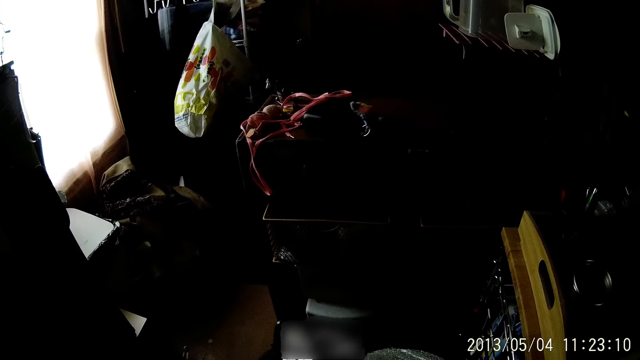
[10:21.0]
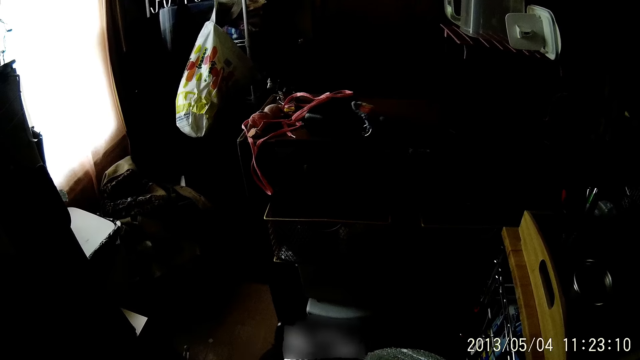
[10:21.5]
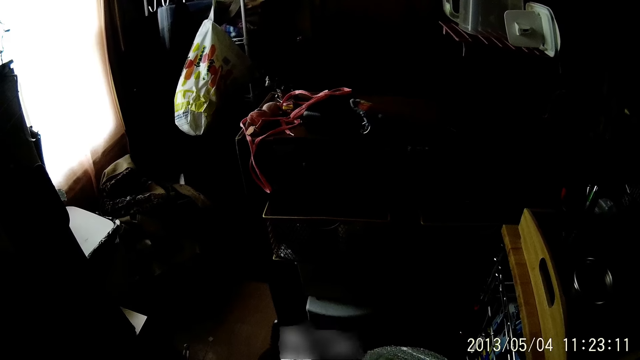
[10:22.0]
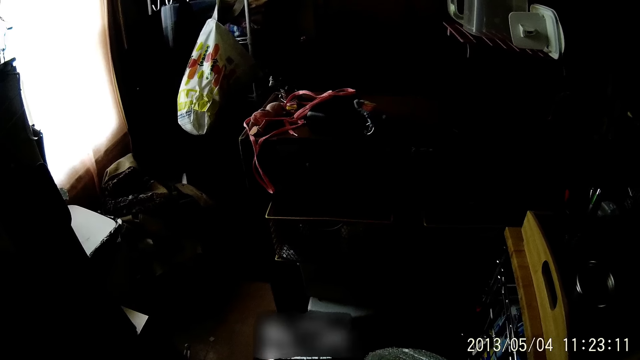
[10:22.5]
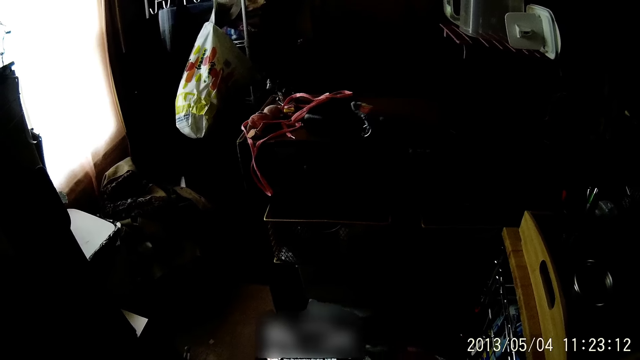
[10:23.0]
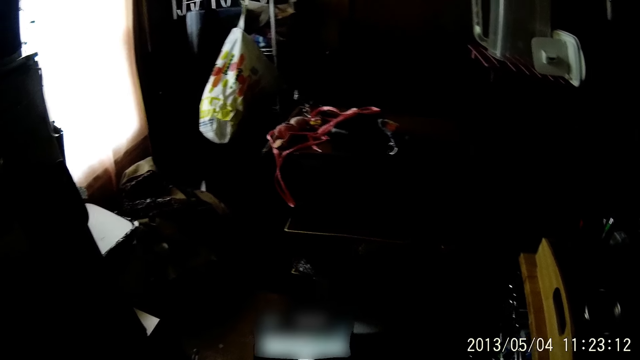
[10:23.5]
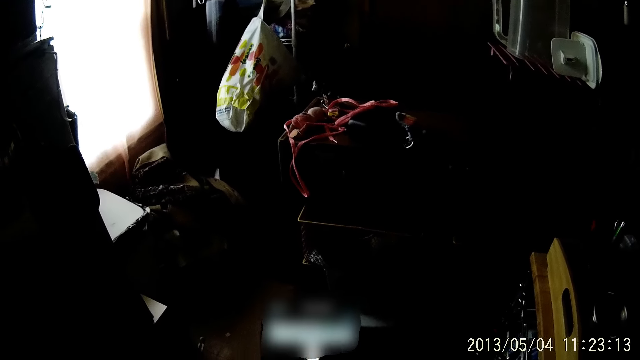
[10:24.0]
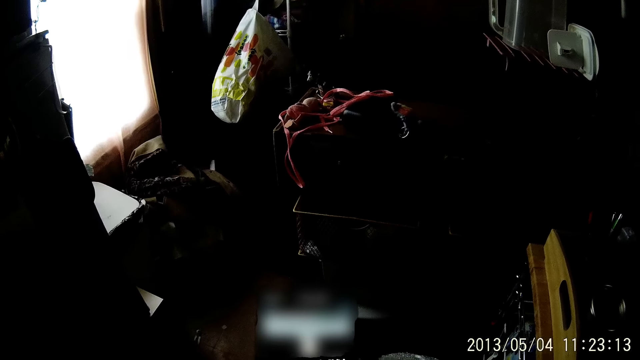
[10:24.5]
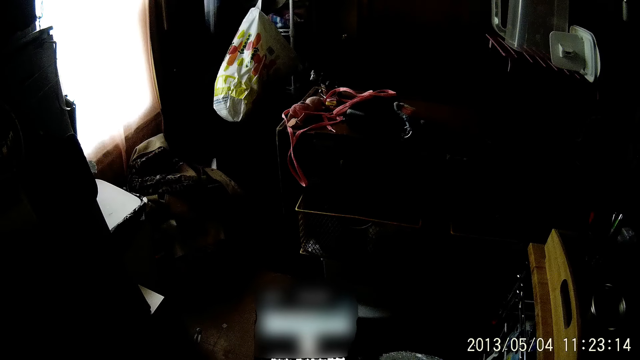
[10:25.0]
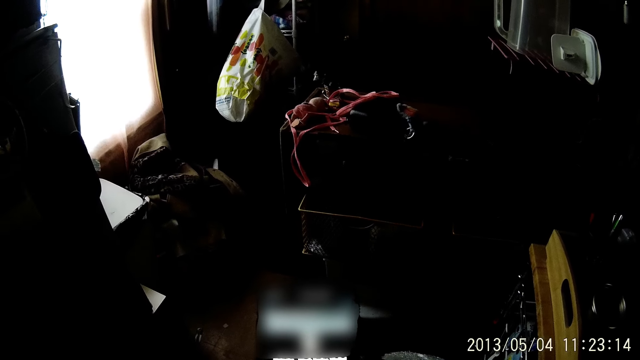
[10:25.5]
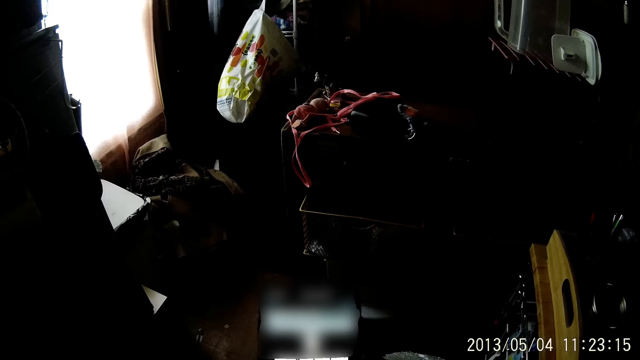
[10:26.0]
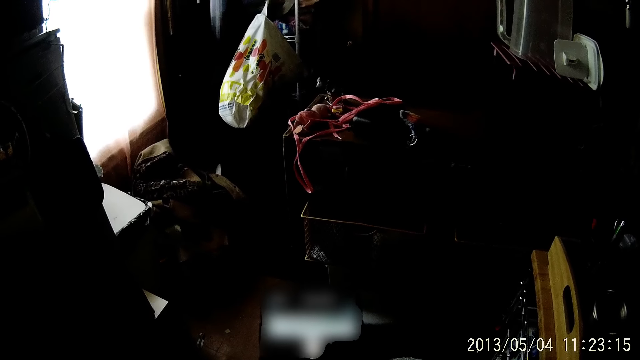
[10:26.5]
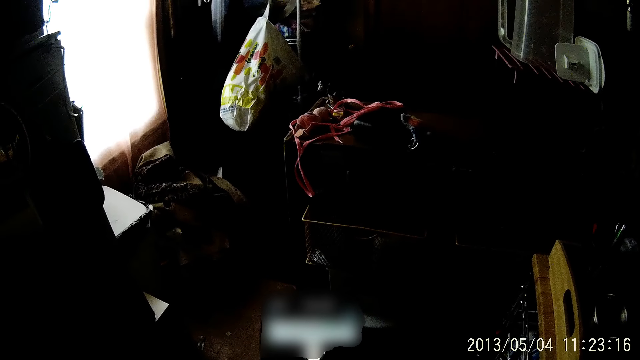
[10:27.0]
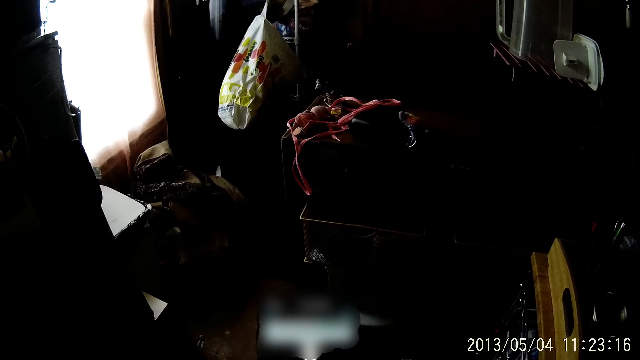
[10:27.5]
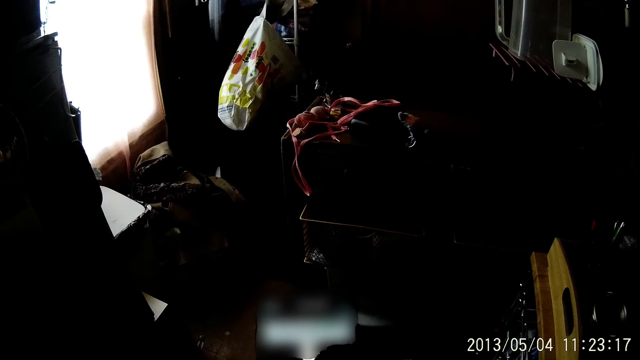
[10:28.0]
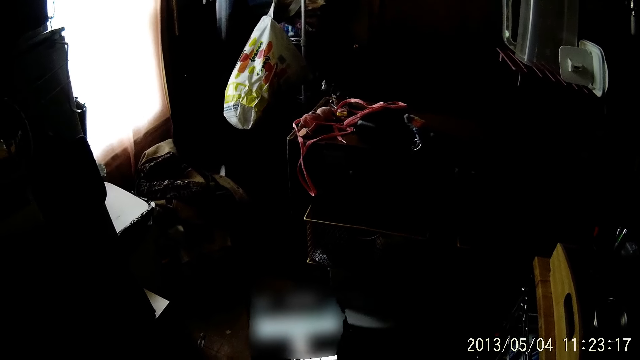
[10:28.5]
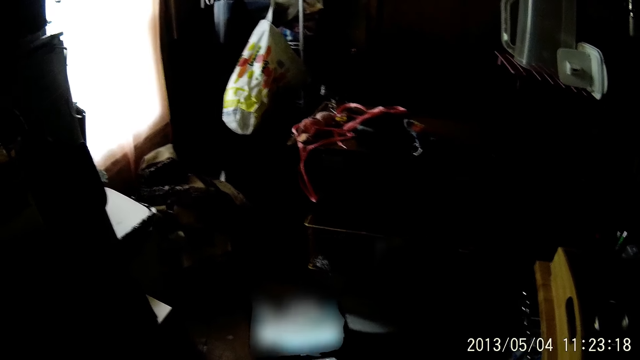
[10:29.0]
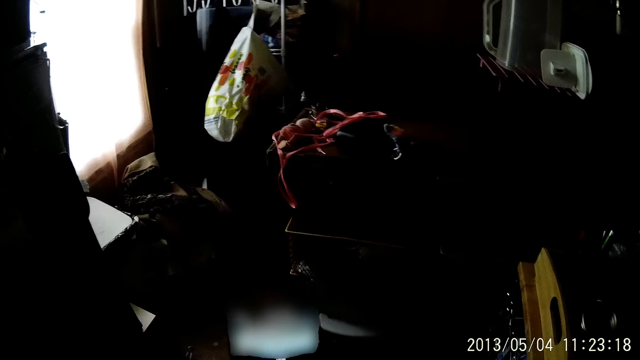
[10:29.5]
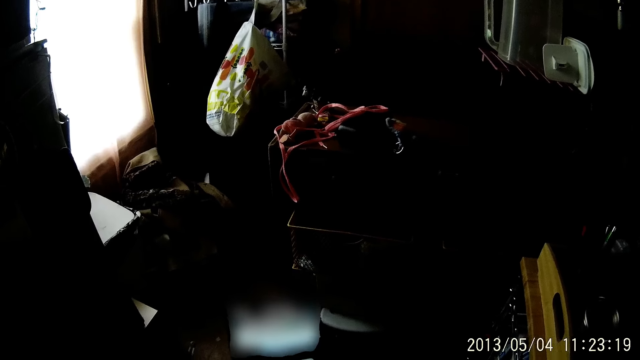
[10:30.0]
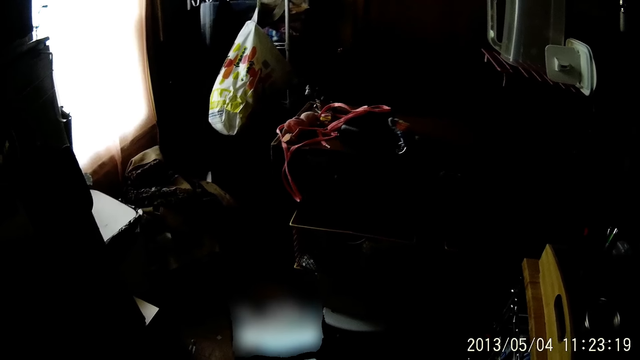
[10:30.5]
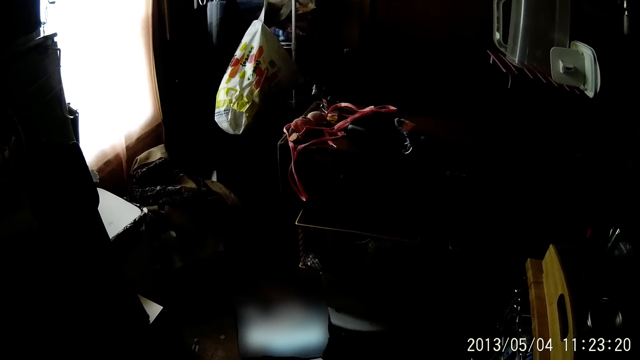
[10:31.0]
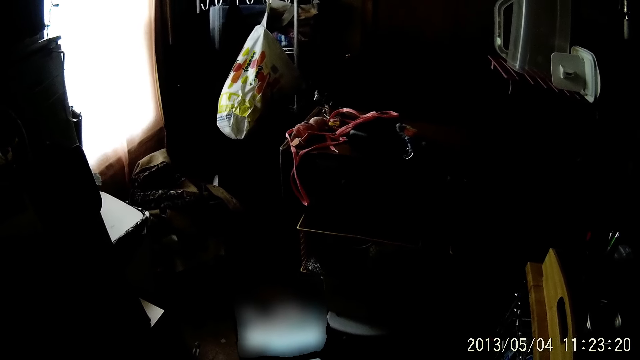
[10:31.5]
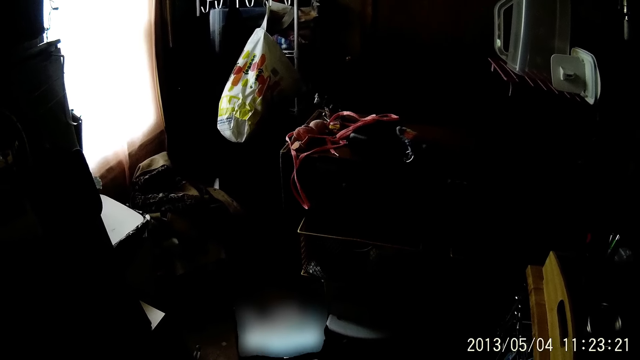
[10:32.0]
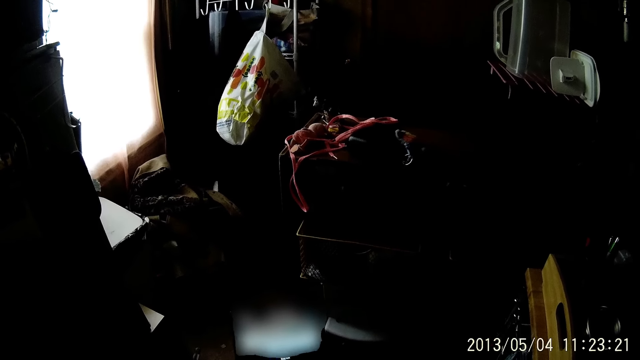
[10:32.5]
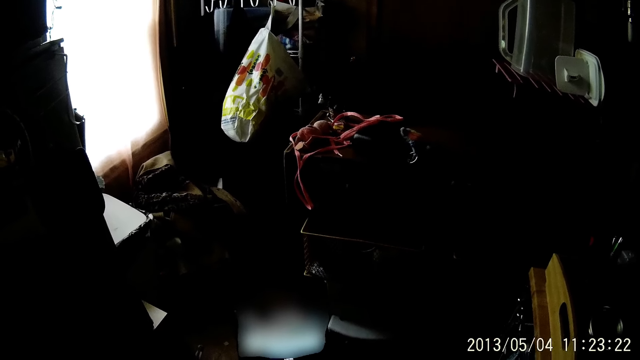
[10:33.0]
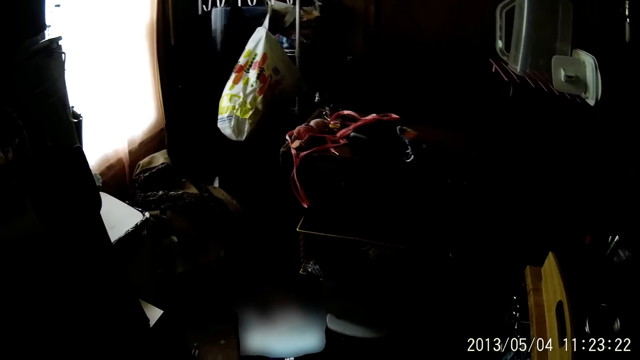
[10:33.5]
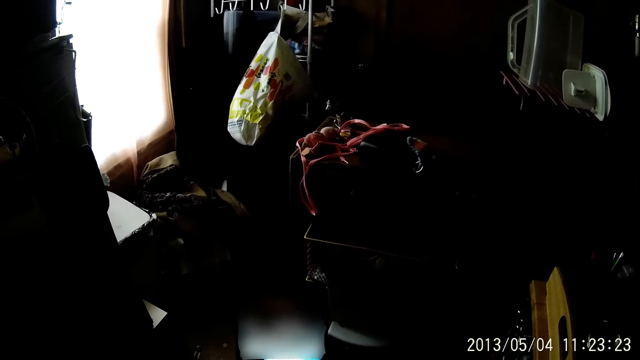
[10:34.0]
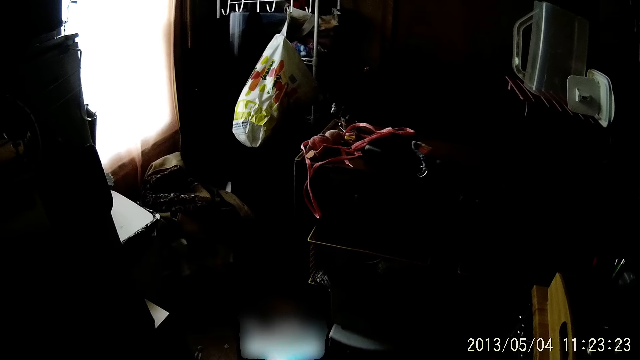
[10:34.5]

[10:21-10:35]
The camera wearer looks at the phone. They dial the phone. They look at the phone.

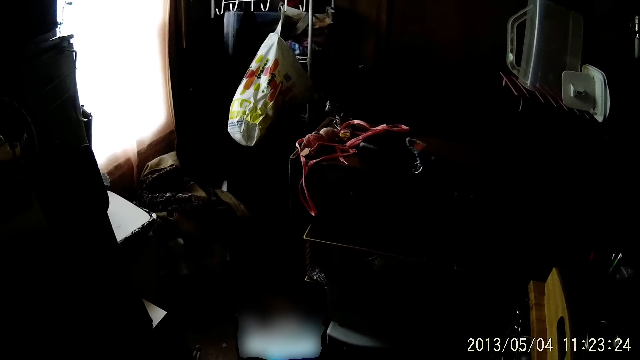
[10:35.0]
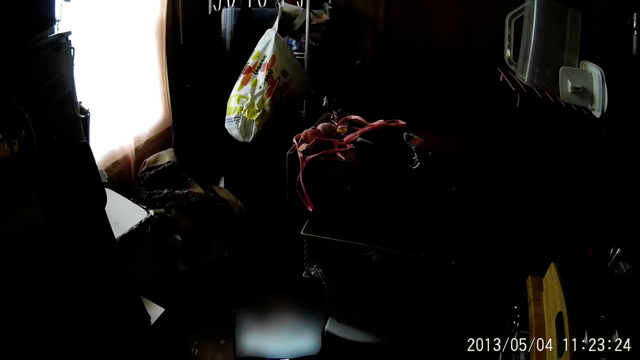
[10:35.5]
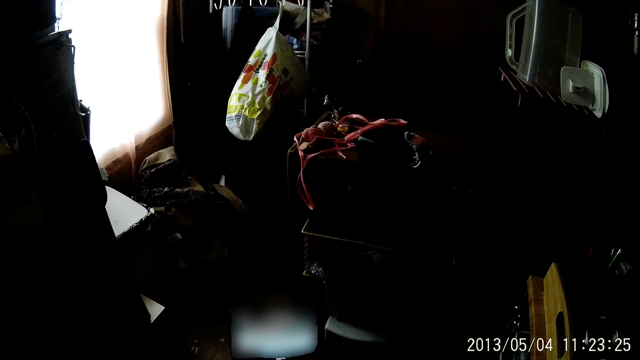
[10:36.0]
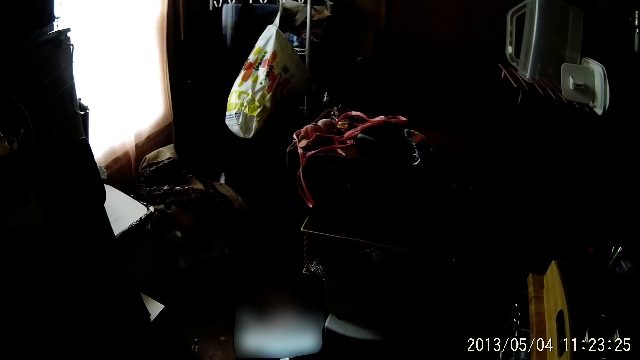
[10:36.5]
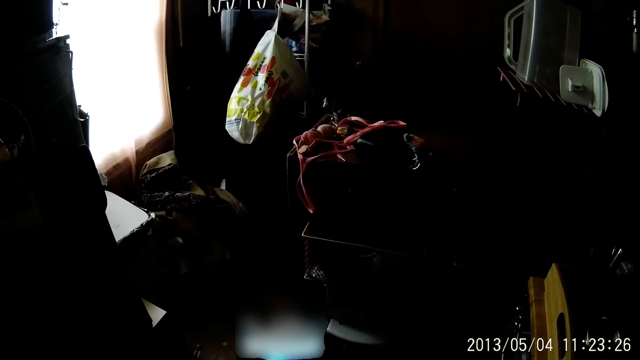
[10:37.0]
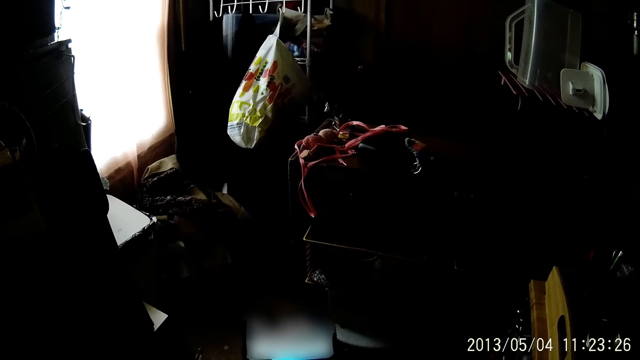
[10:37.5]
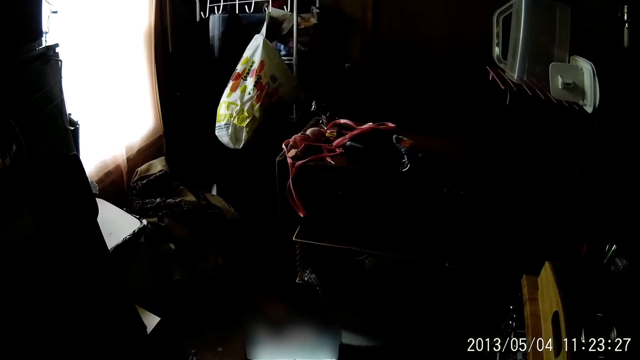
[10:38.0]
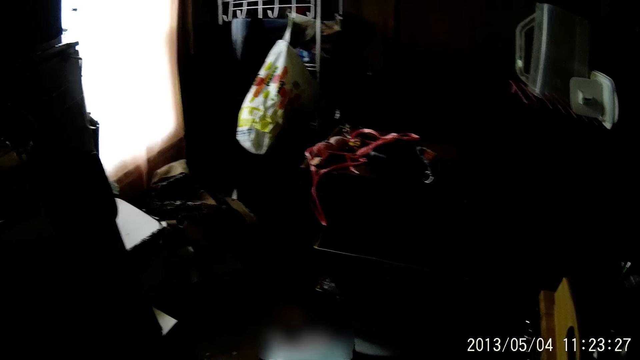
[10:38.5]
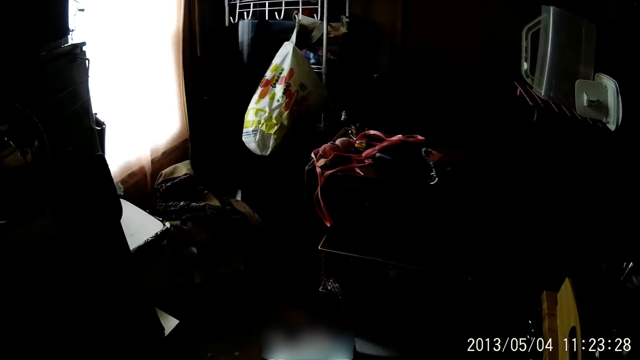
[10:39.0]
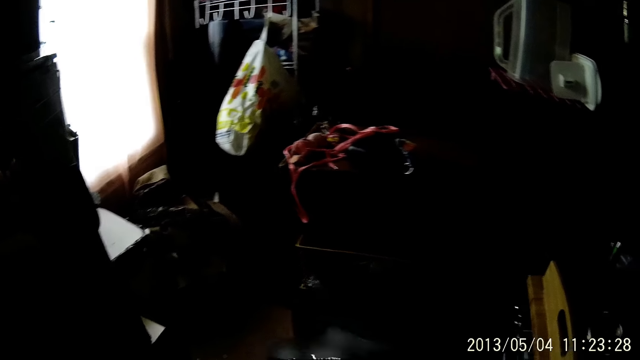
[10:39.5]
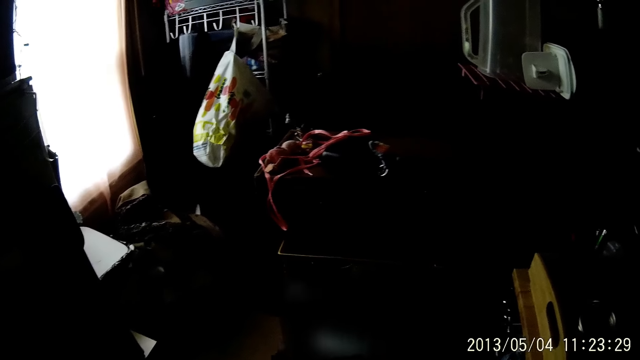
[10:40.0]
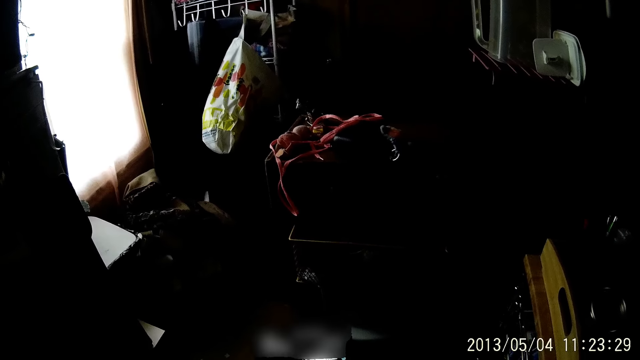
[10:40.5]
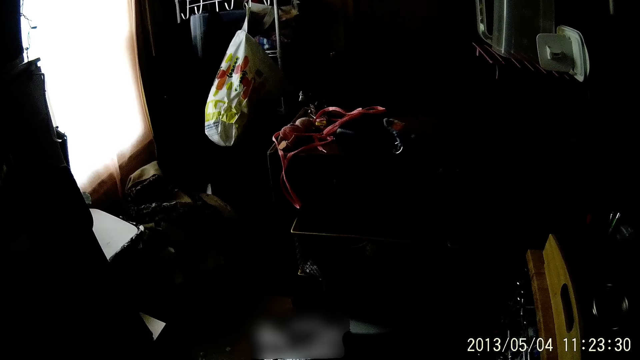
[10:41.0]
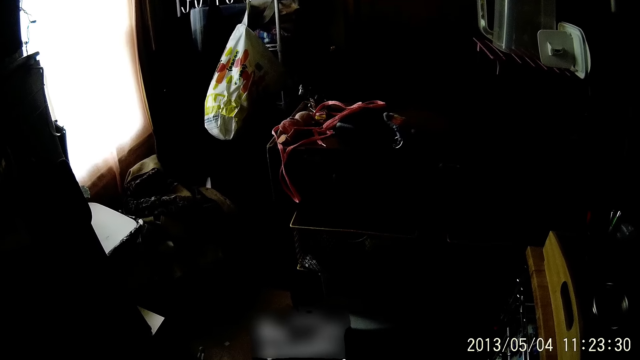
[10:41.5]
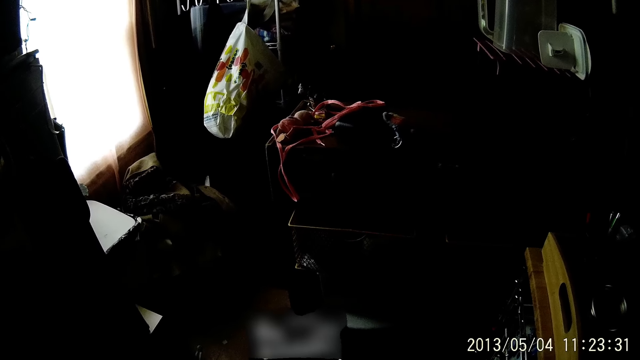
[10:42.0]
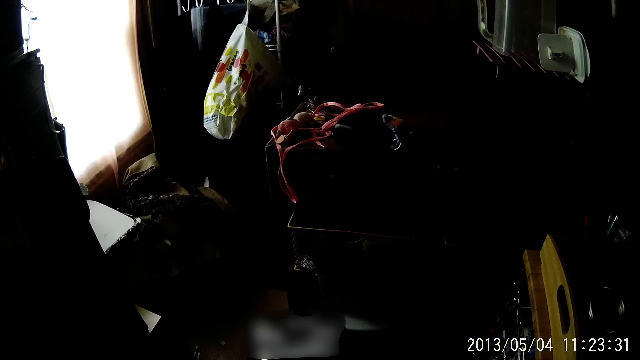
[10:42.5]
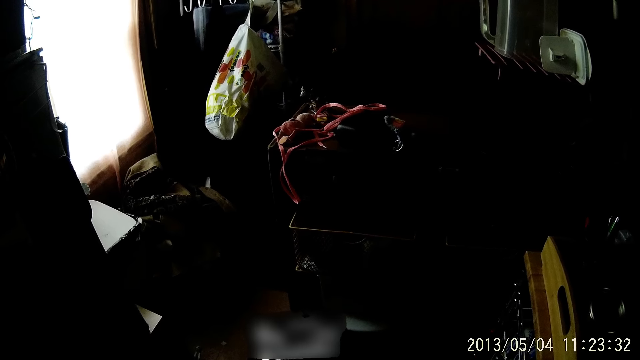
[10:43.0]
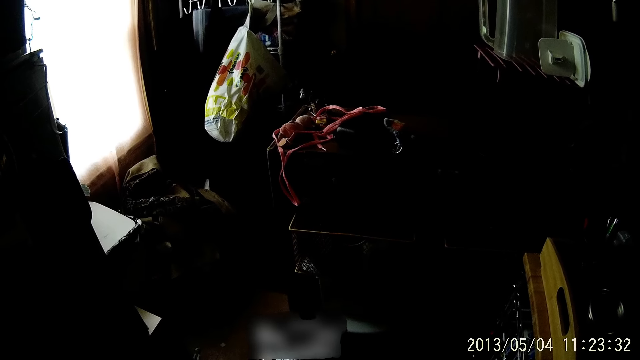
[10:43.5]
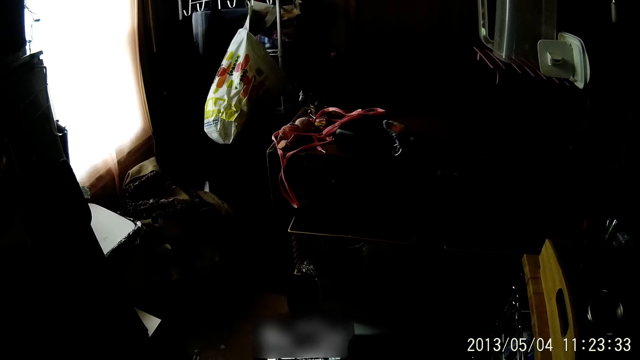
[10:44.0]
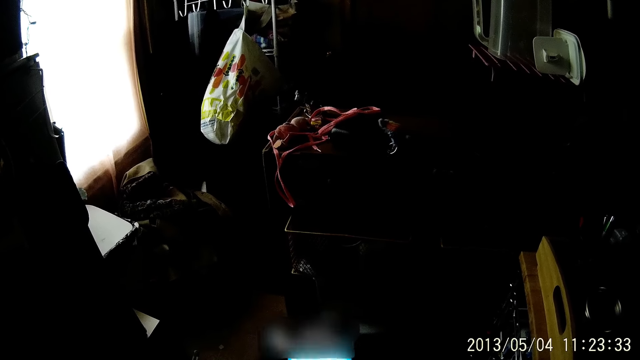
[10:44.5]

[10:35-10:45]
The camera wearer looks at the phone. They look at the phone again.
